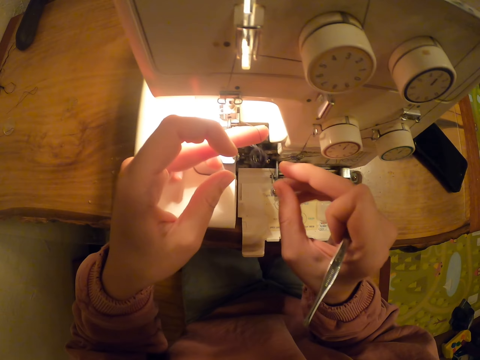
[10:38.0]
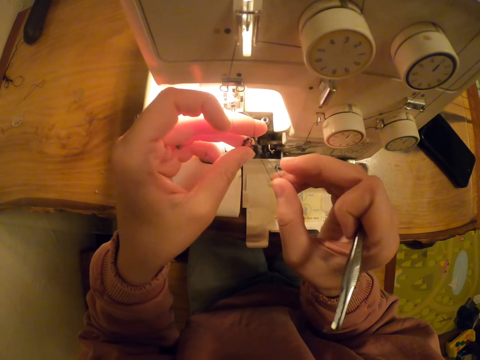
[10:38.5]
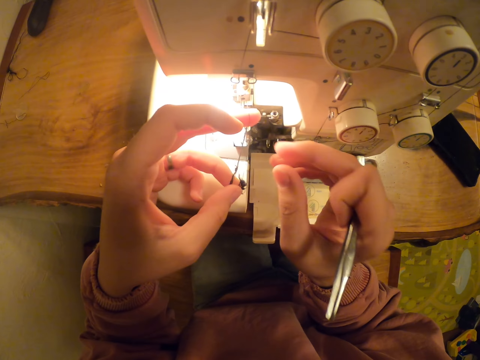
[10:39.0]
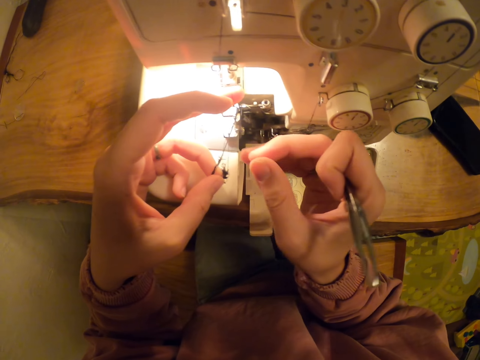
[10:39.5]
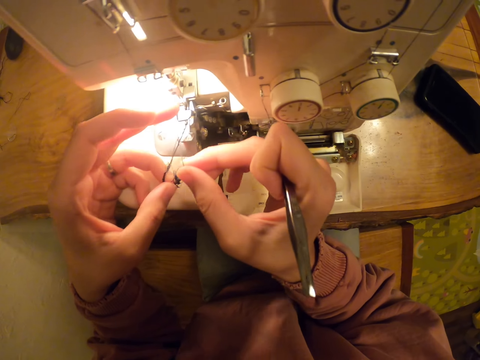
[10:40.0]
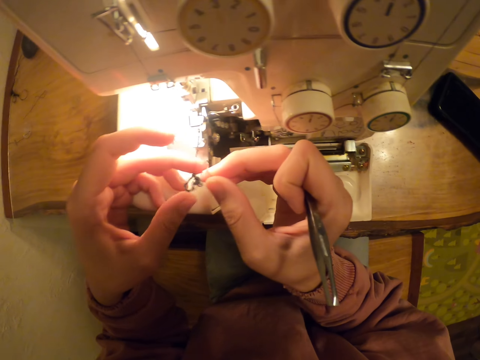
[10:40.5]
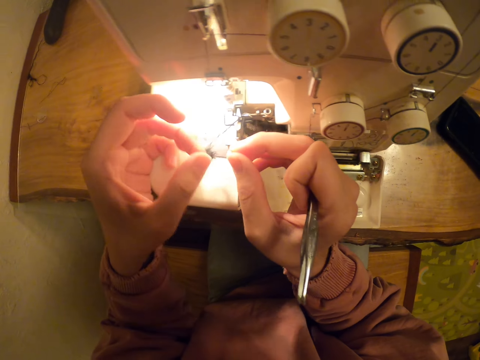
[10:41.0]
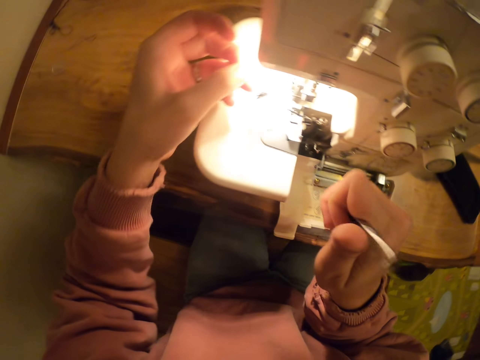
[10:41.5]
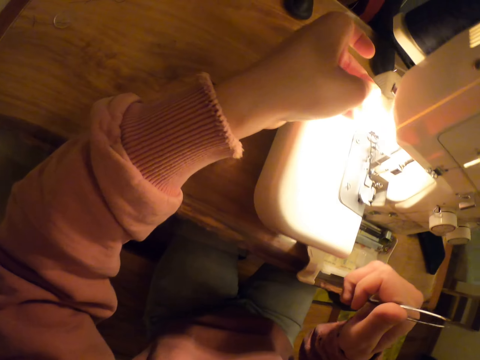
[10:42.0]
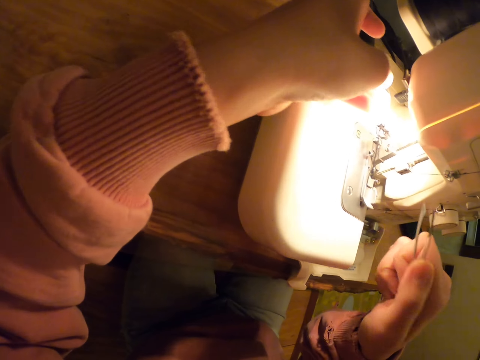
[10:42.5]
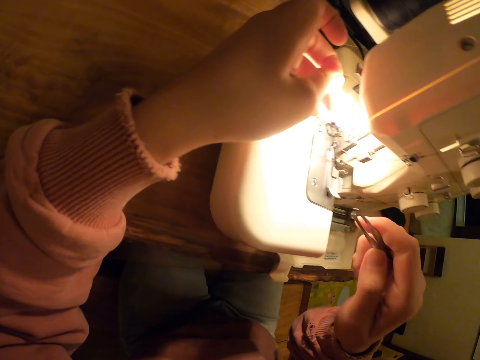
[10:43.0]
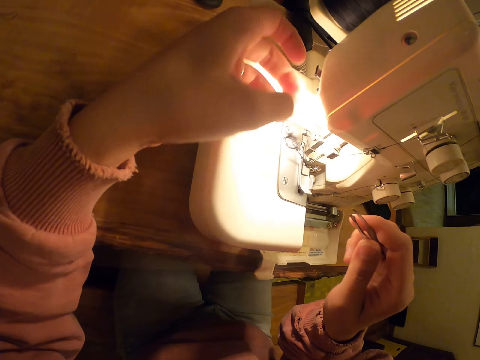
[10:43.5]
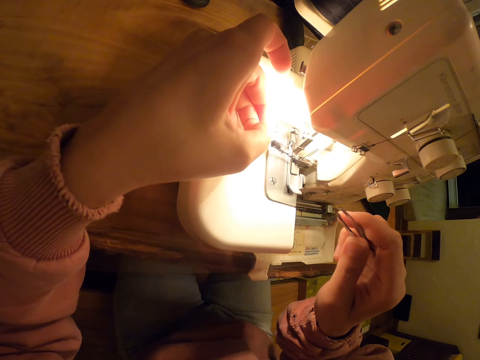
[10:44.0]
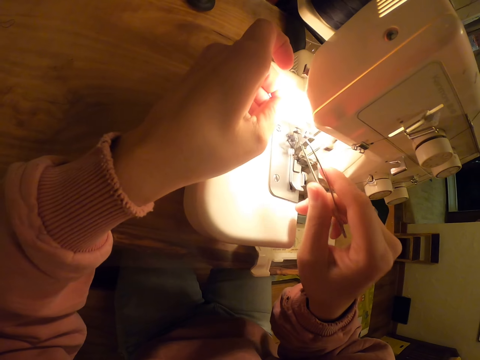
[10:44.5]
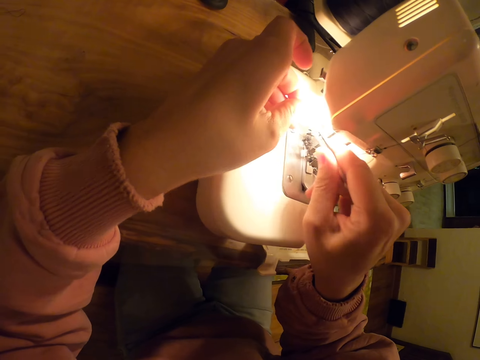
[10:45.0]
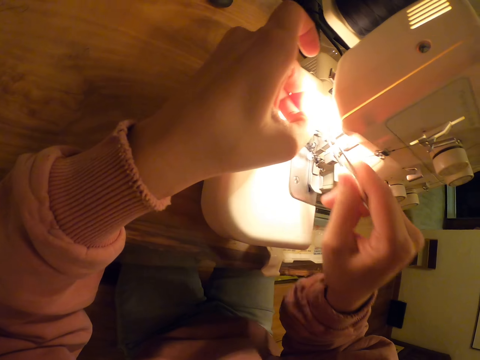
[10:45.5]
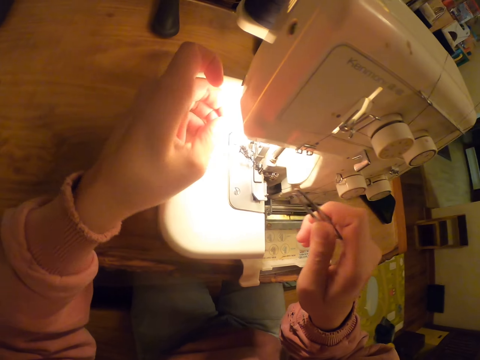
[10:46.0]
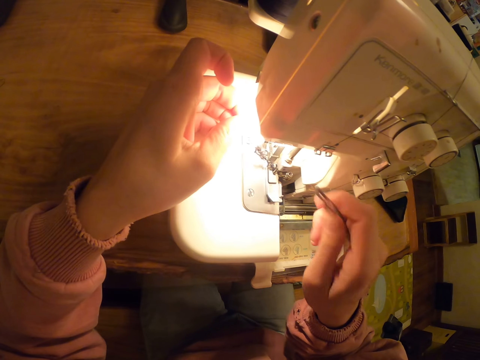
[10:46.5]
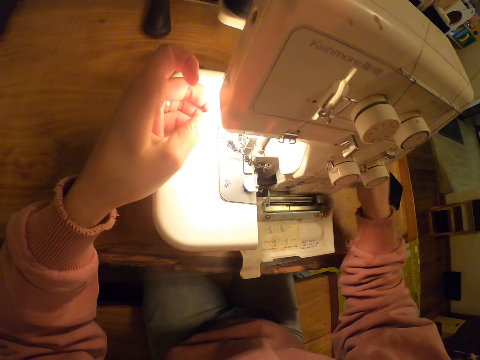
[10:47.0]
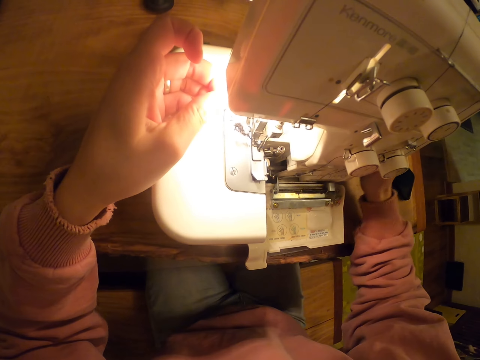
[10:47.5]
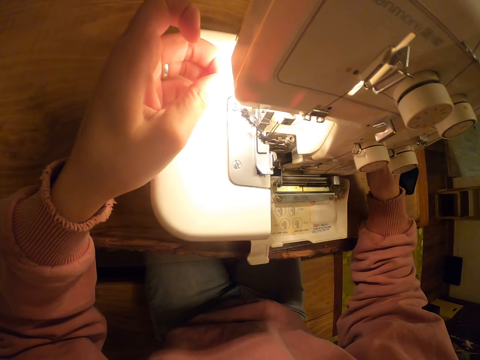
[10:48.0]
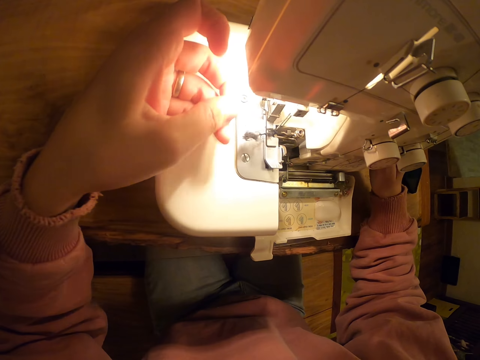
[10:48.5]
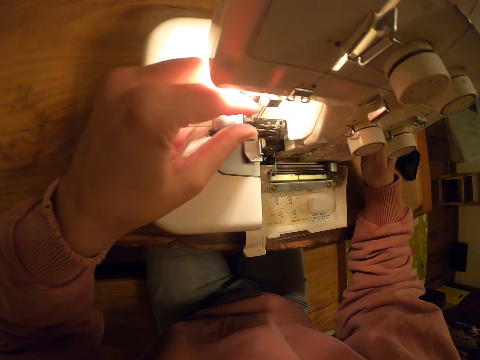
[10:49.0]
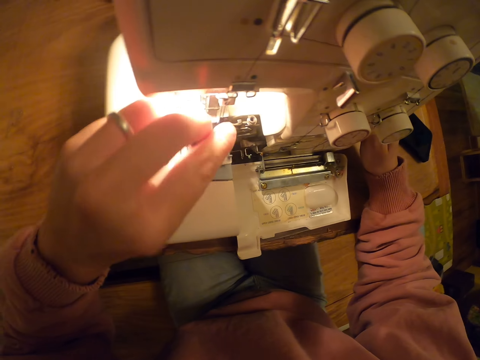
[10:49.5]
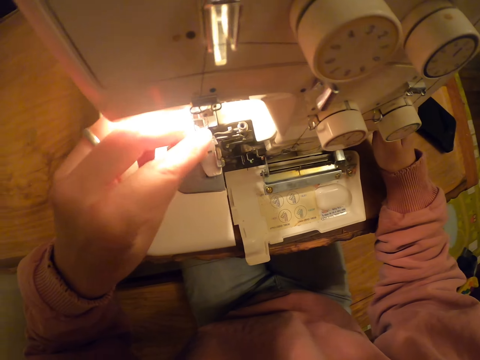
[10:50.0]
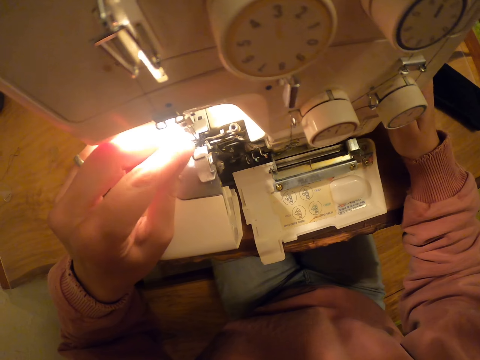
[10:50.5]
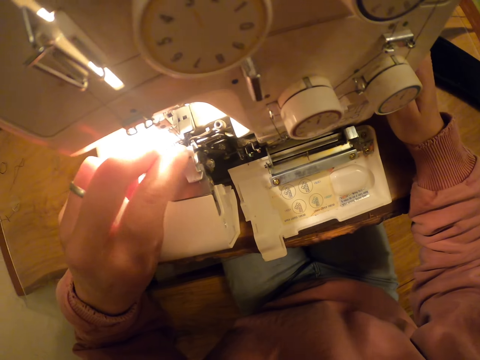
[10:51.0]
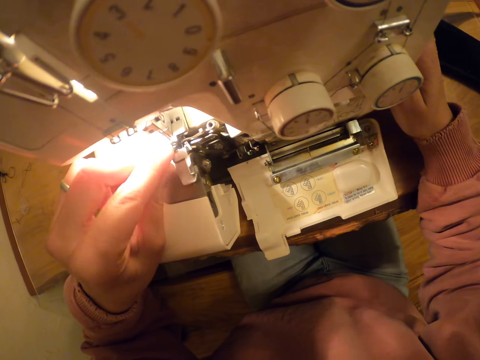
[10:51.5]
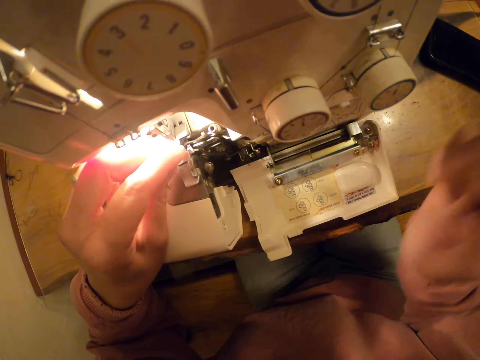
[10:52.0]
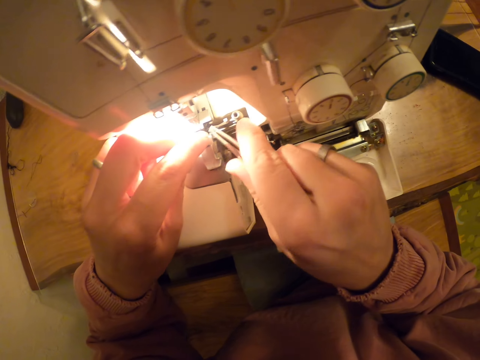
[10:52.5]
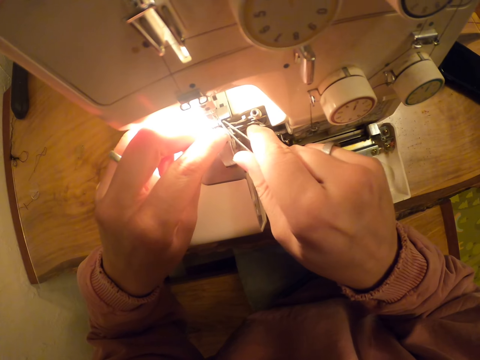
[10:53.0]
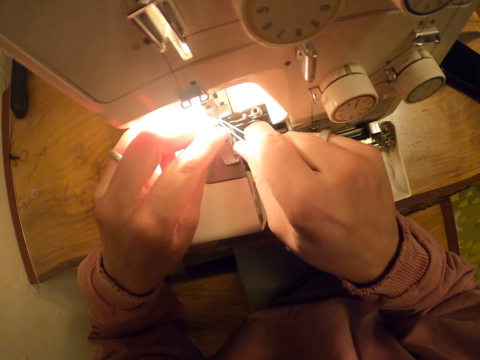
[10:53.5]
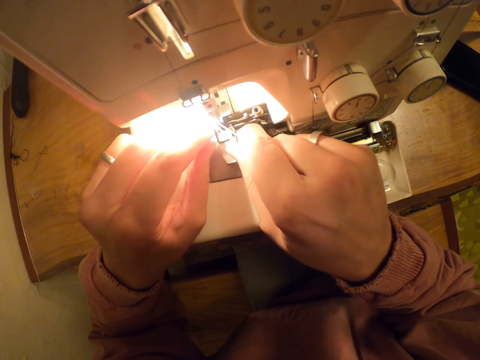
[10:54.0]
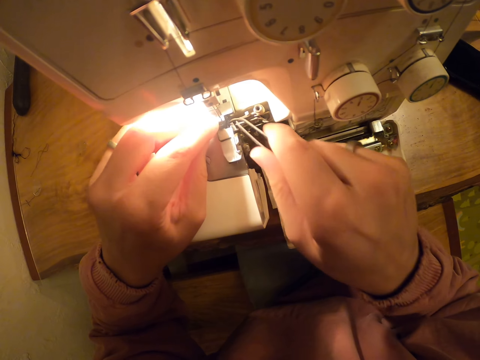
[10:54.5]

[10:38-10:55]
The camera wearer pulls the thread with both hands. They straighten the thread with the left hand. They run the sewing machine. They put the thread on the needle. They straighten the thread with the left hand. They pull the sewing machine with the right hand. They straighten the thread with the left hand. They pull the thread with something.

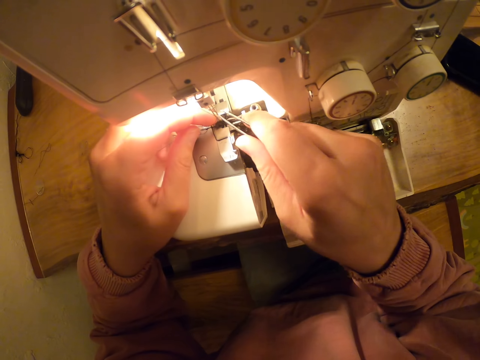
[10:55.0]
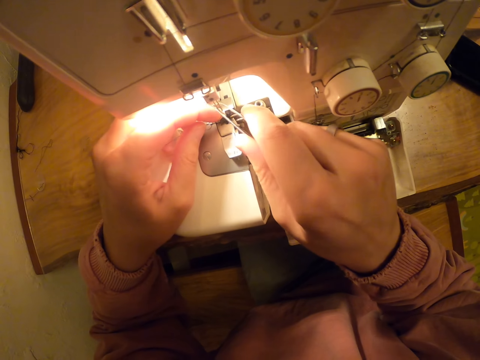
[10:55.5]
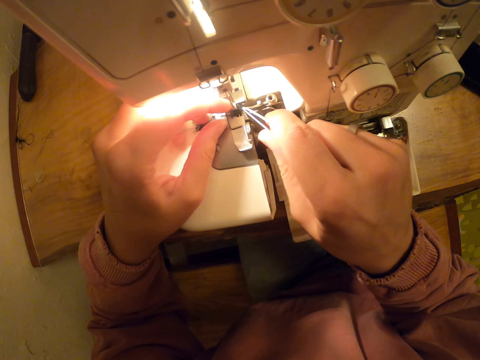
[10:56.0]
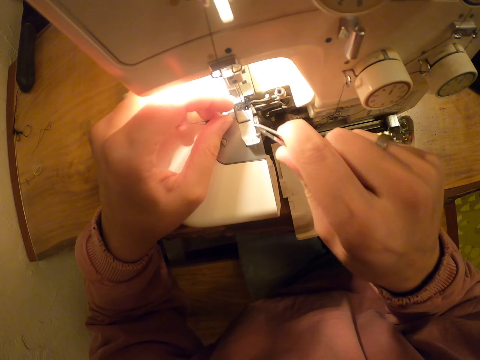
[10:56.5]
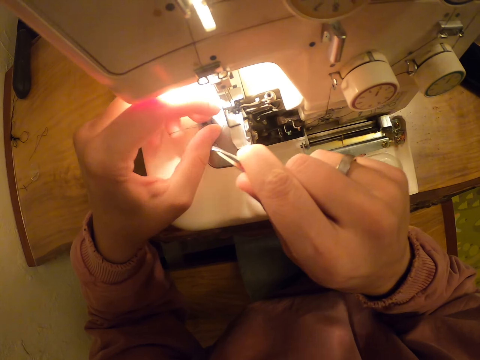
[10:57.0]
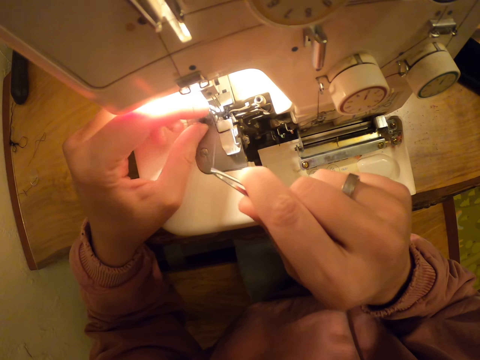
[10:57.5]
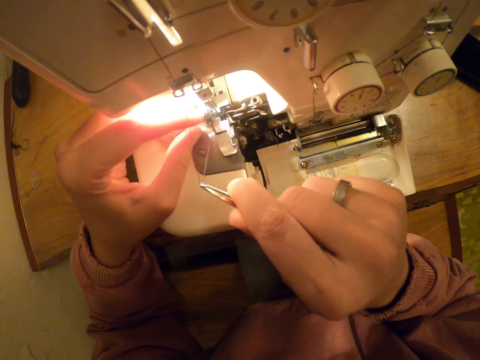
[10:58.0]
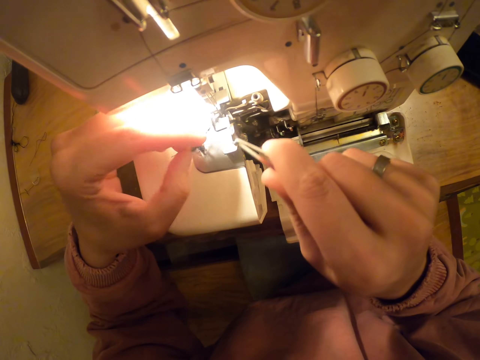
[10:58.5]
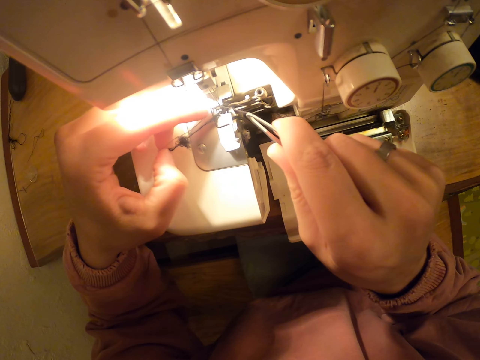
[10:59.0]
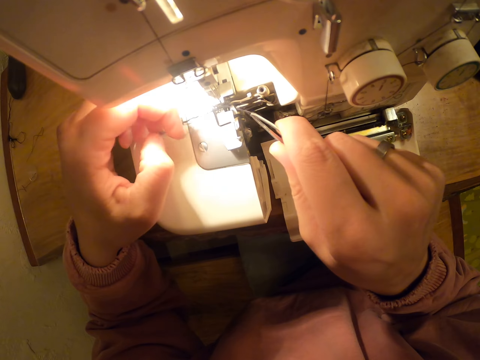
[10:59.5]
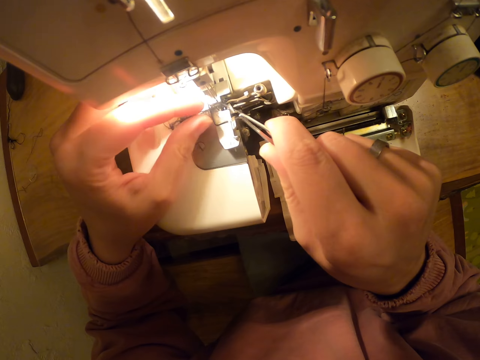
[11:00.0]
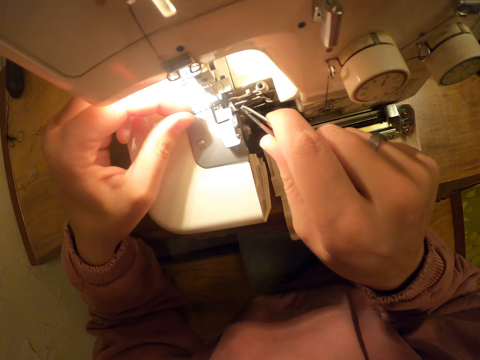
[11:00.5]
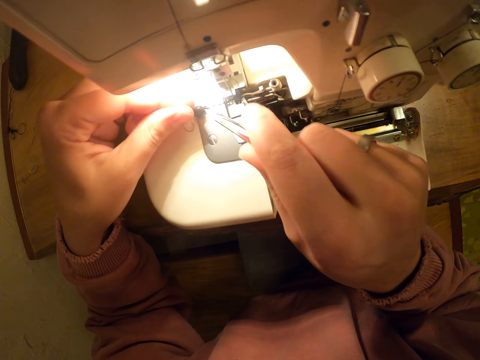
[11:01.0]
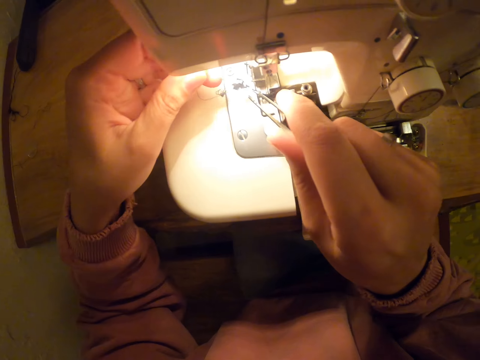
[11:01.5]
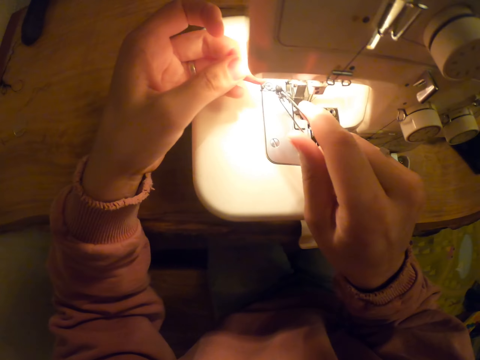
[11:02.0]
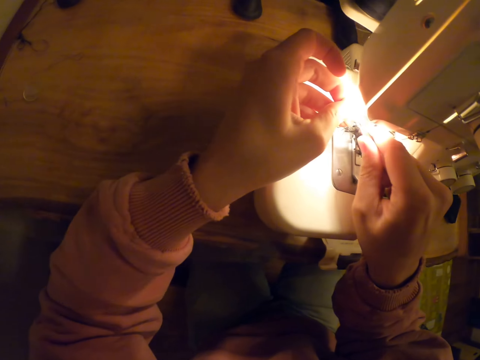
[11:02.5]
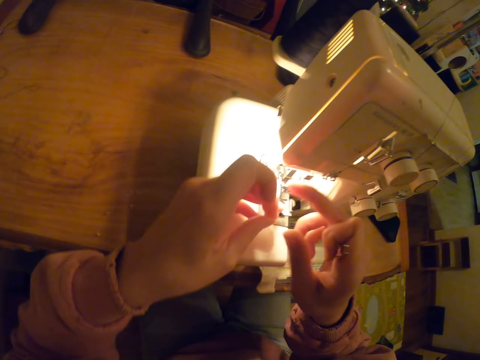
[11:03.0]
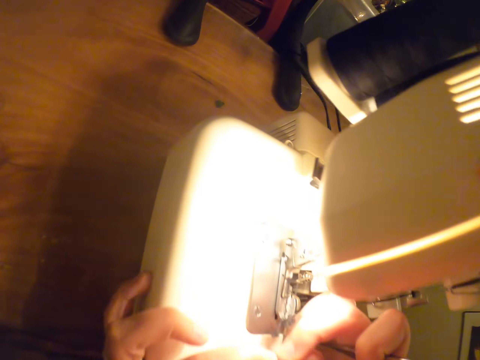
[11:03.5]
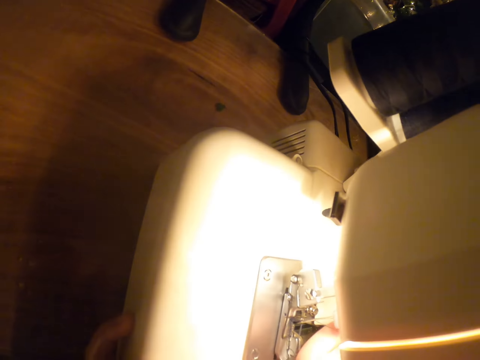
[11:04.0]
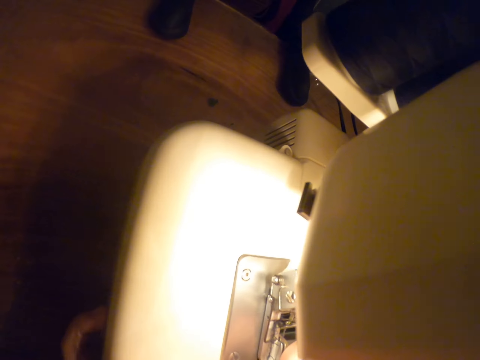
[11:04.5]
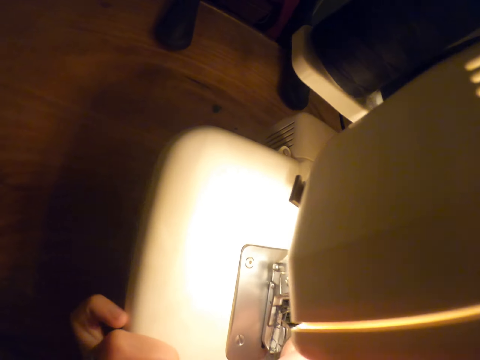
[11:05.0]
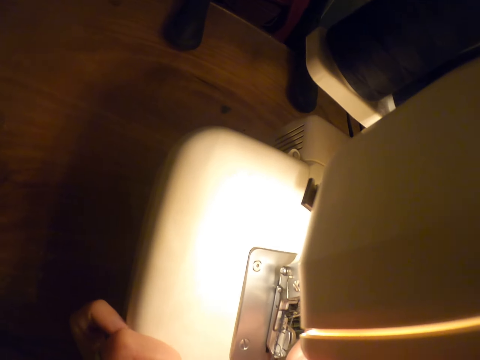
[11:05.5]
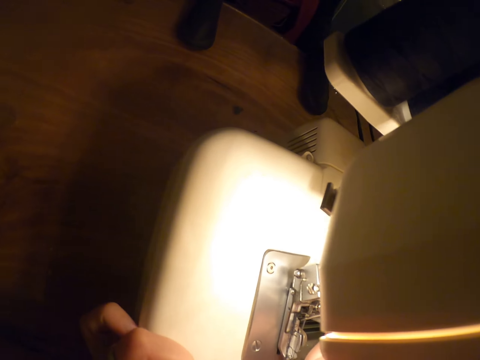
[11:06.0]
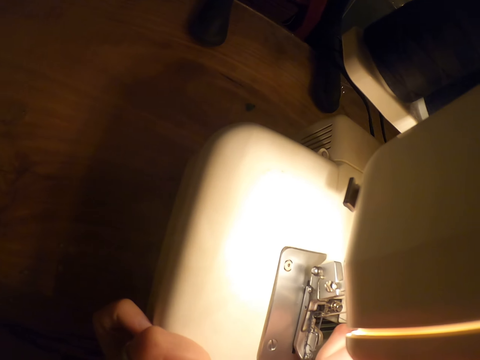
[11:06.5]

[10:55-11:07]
The camera wearer pulls the thread with something. They pull the thread with the left hand. They pull the thread with the left hand again. They hold the thread with the right hand.
